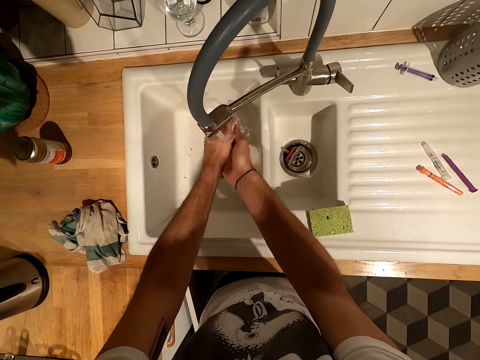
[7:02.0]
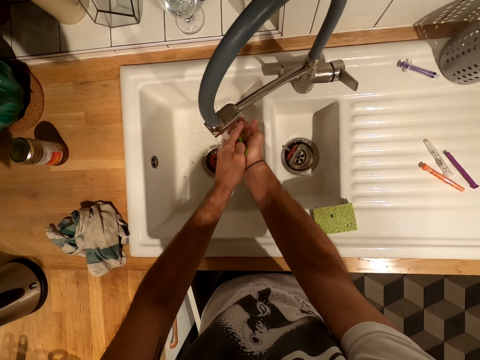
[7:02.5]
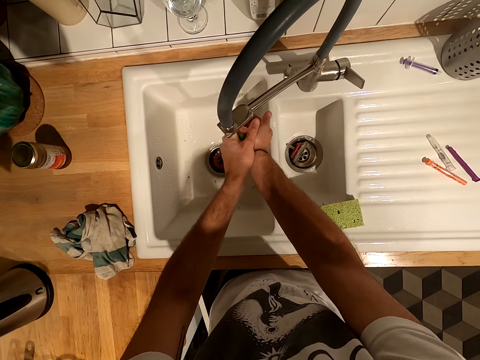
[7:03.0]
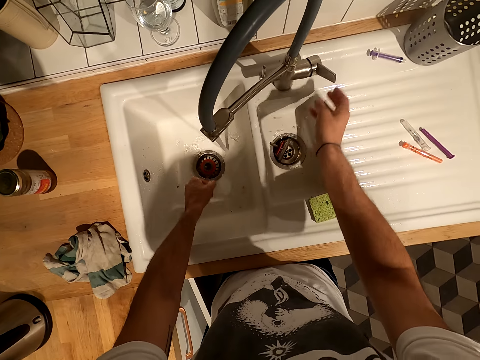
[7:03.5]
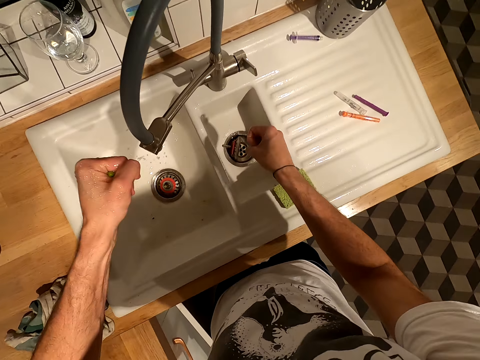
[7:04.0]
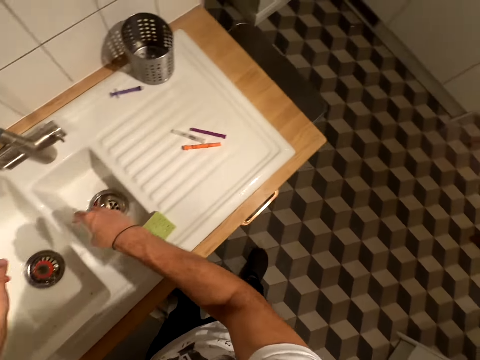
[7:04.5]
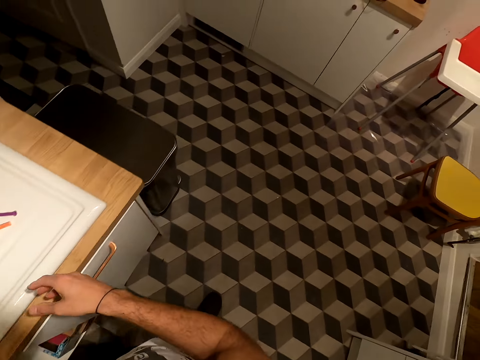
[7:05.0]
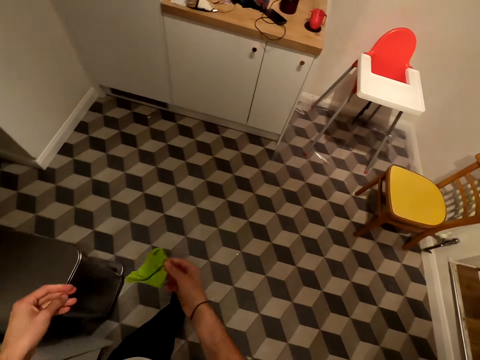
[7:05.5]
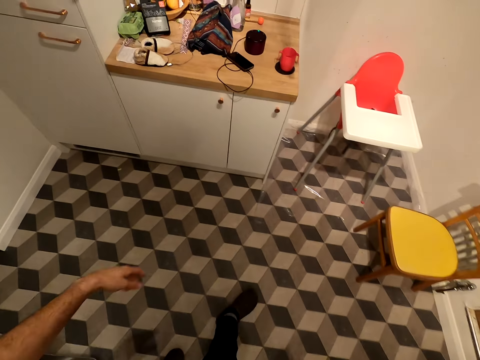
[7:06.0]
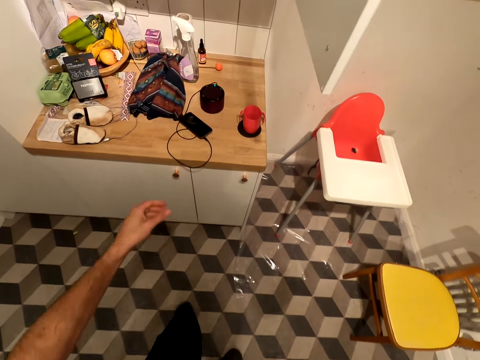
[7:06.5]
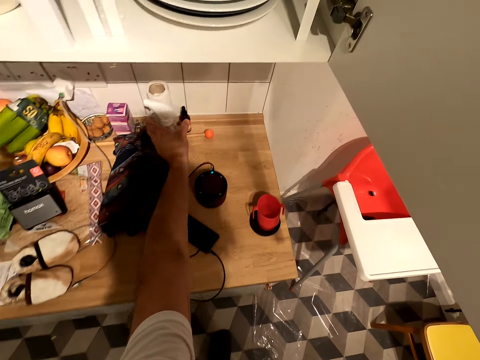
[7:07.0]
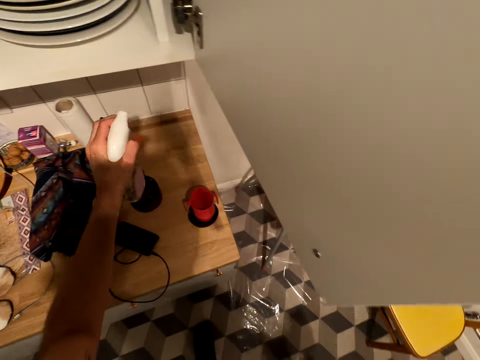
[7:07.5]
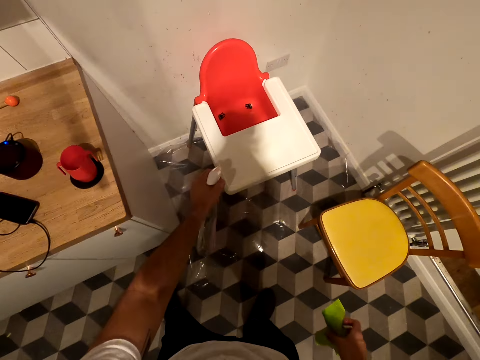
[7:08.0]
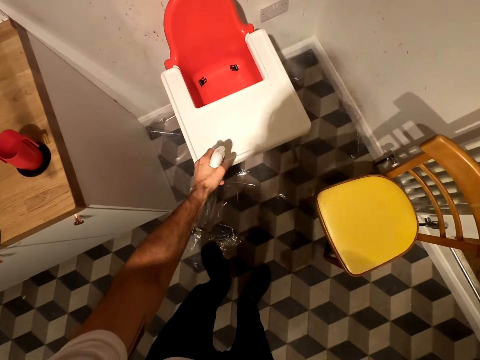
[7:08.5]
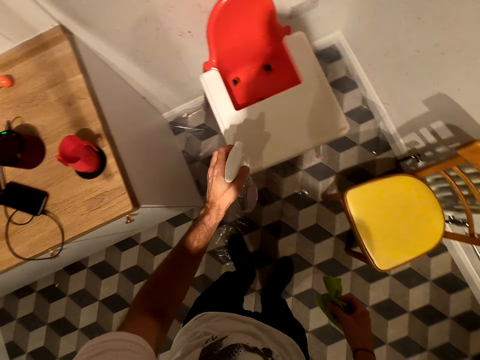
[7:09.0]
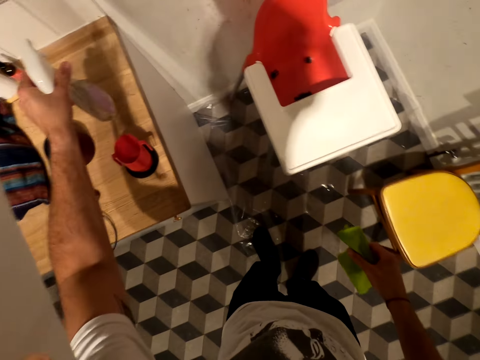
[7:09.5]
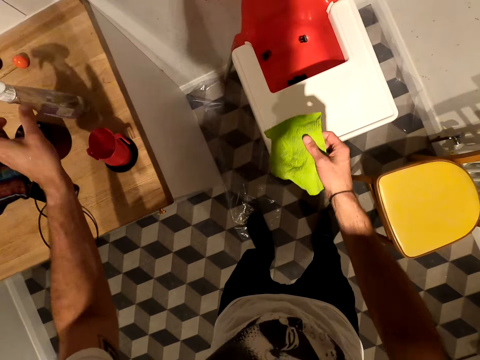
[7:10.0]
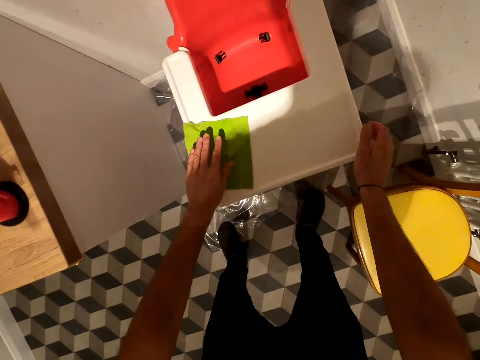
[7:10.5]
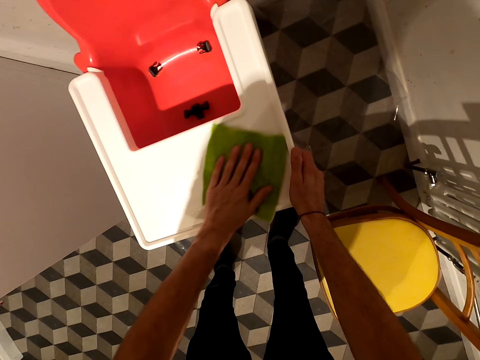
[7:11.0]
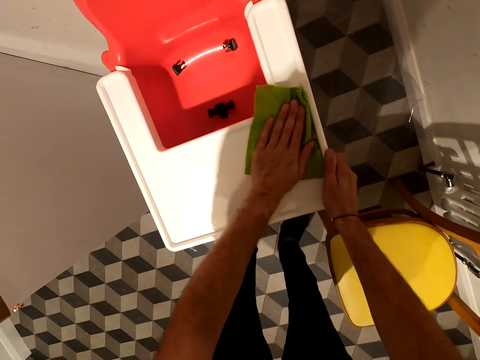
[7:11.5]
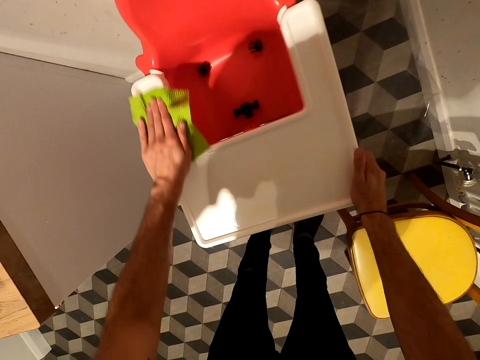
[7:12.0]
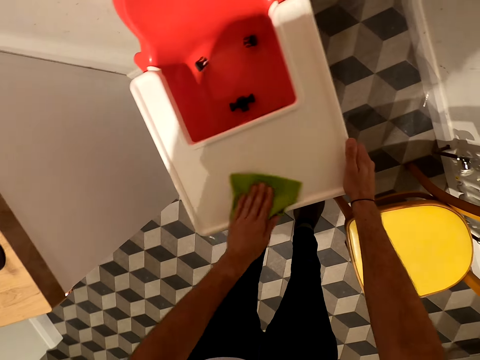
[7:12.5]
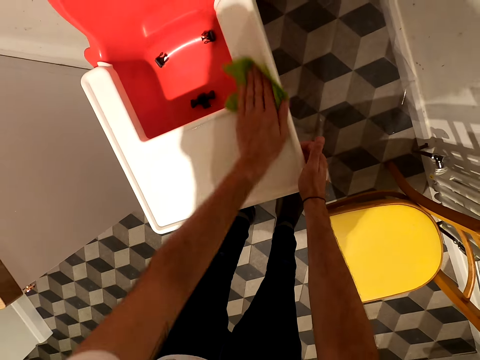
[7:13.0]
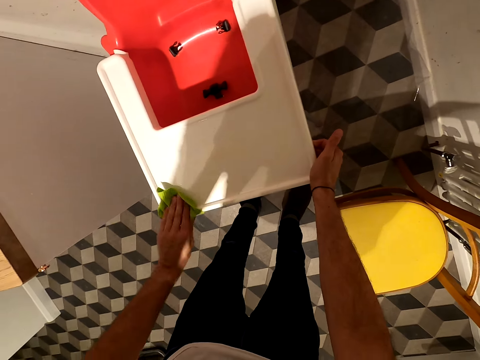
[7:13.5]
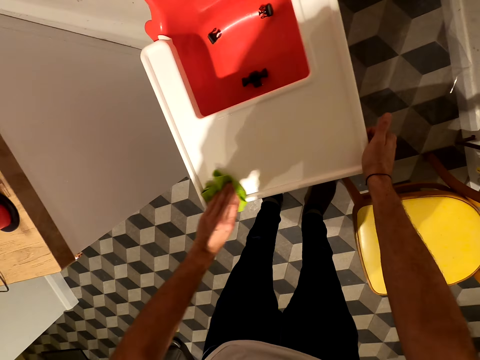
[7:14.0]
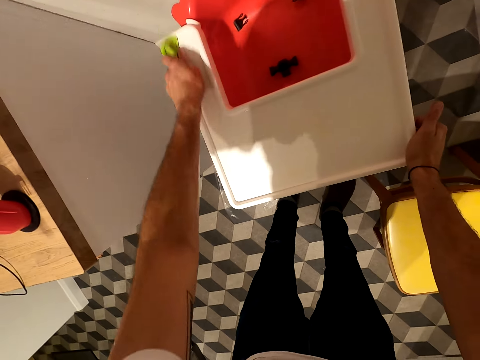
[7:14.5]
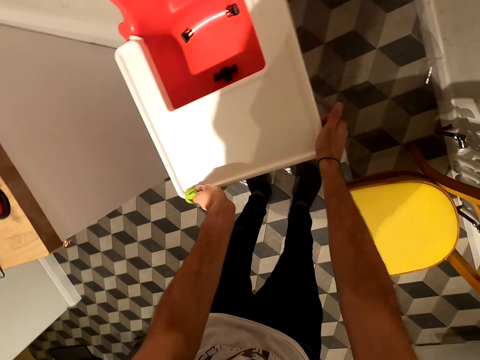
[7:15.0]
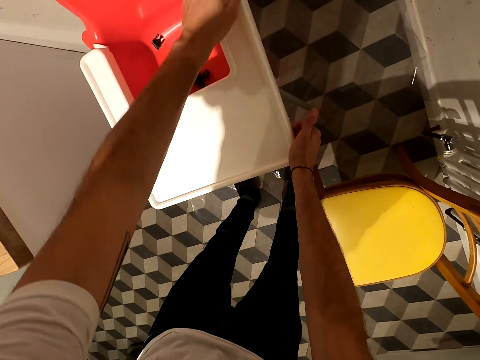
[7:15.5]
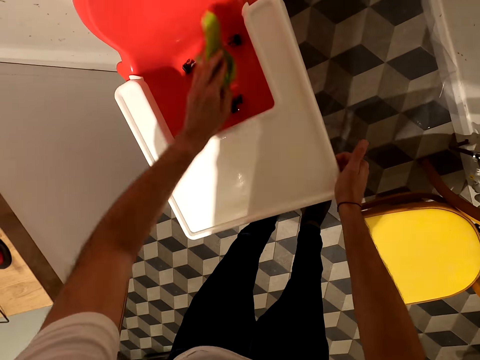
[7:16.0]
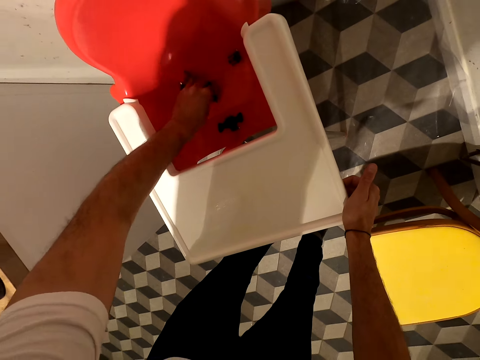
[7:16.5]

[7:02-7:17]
The camera wearer washes hands. They turn off the tap and dry the cloth. They walk. They hold a bottle of sanitizer. They spray sanitizer. They return the bottle on the countertop. They wipe the baby's sitting top. They clean the sink.

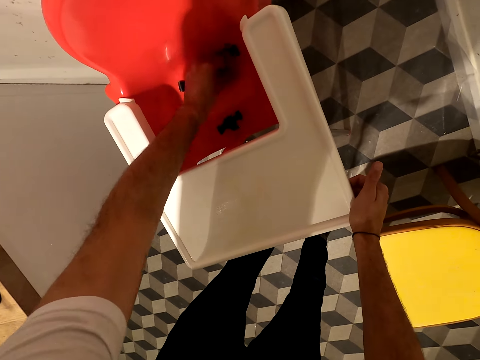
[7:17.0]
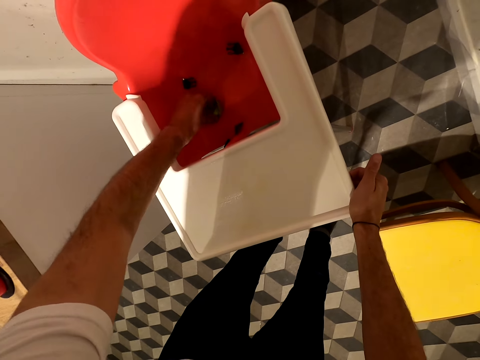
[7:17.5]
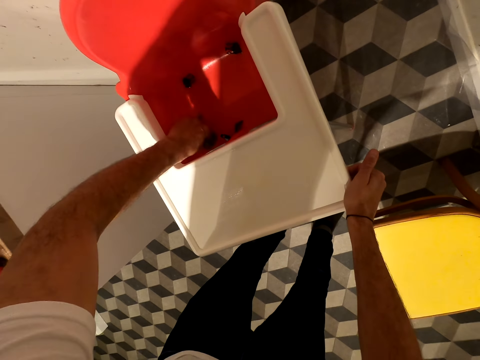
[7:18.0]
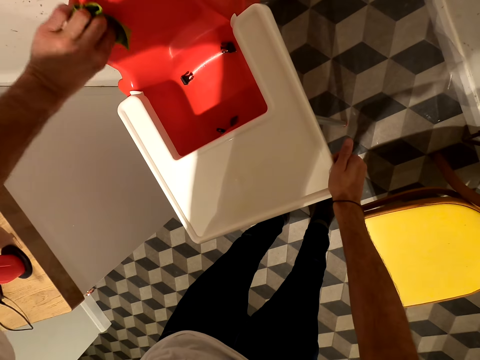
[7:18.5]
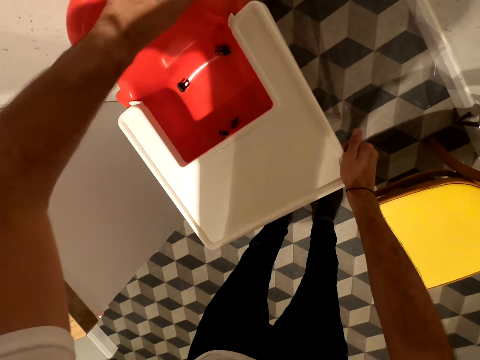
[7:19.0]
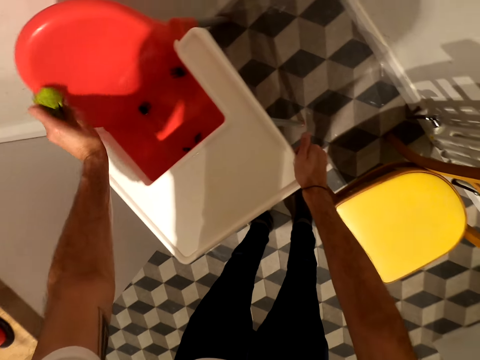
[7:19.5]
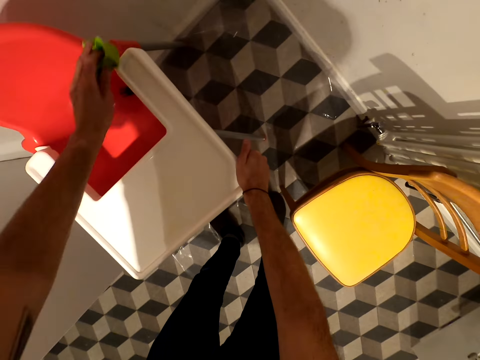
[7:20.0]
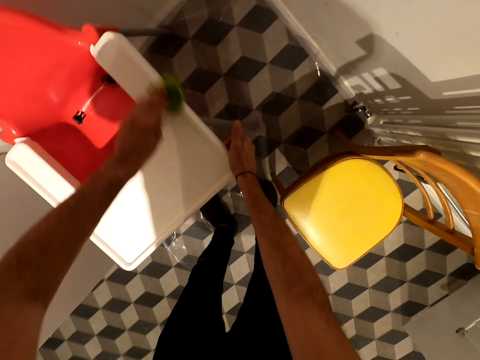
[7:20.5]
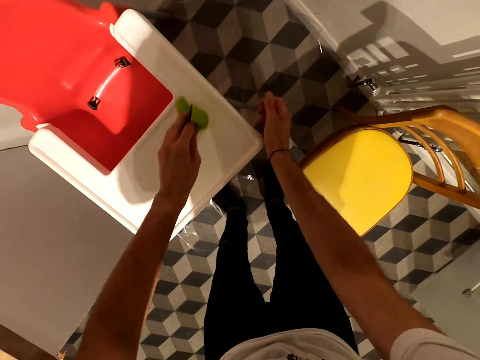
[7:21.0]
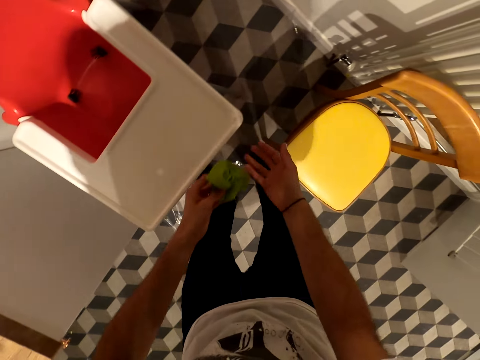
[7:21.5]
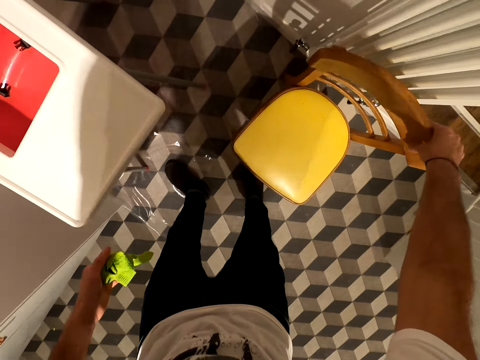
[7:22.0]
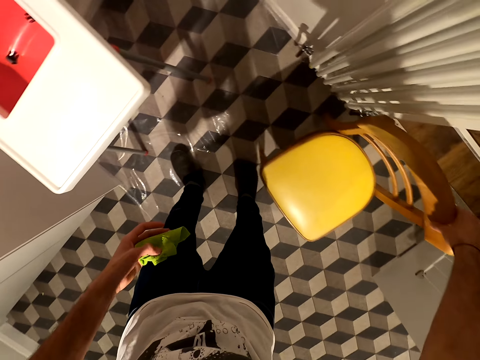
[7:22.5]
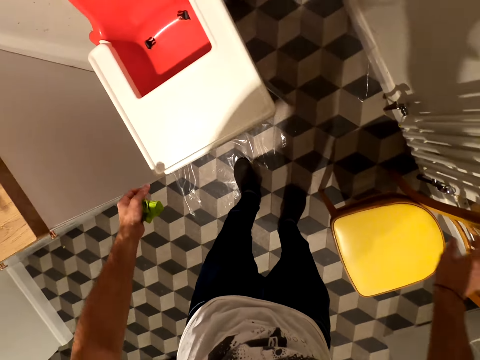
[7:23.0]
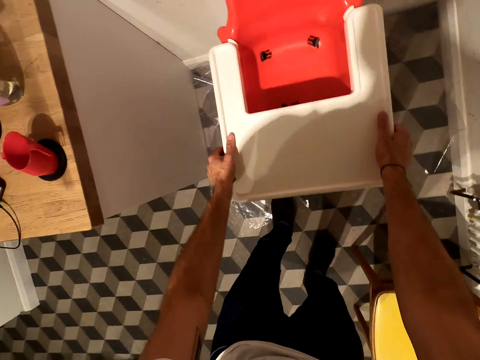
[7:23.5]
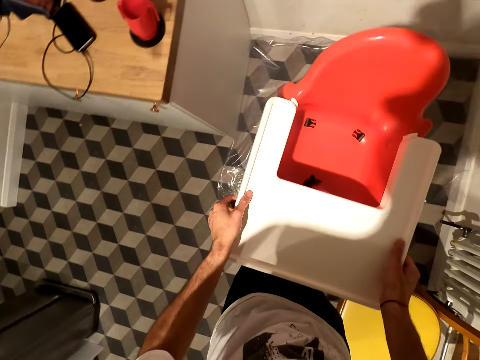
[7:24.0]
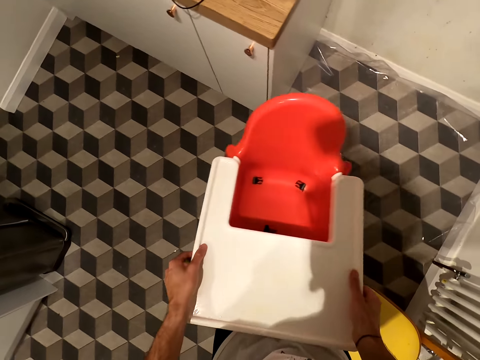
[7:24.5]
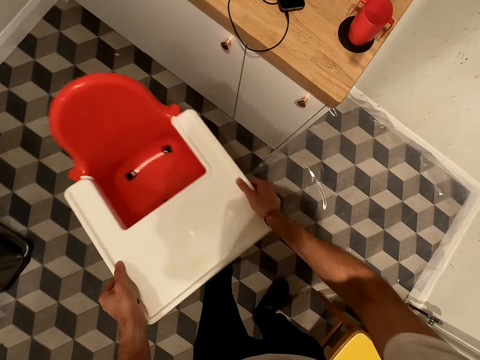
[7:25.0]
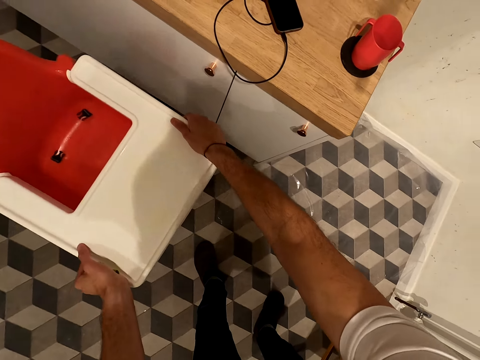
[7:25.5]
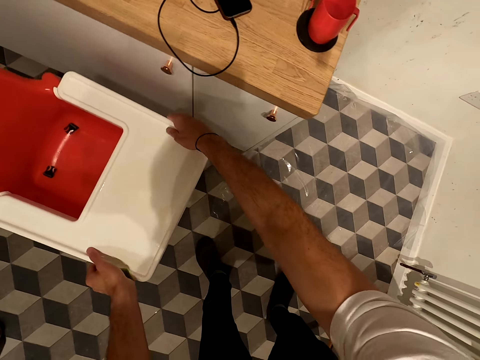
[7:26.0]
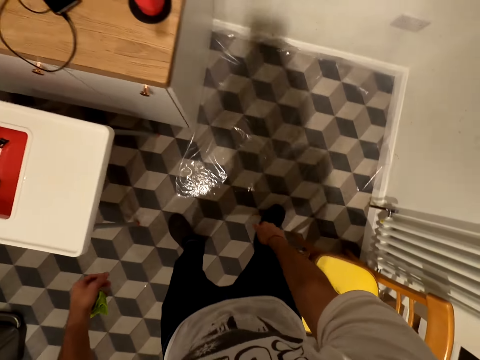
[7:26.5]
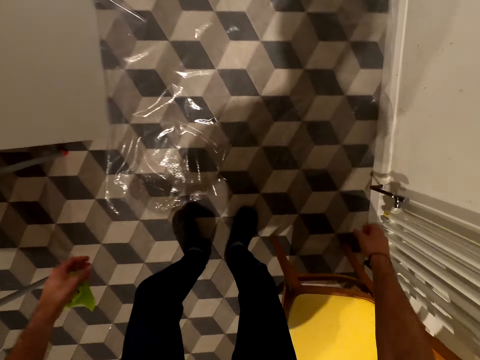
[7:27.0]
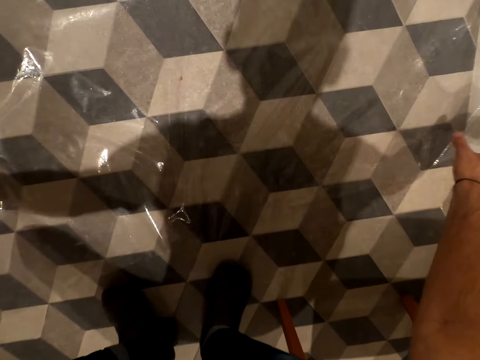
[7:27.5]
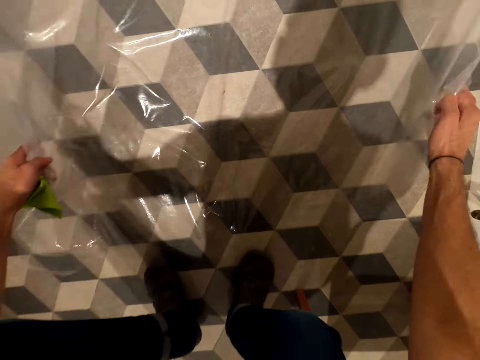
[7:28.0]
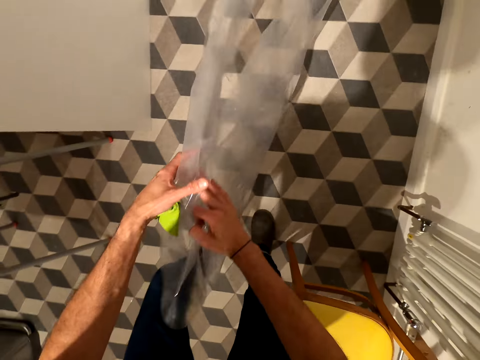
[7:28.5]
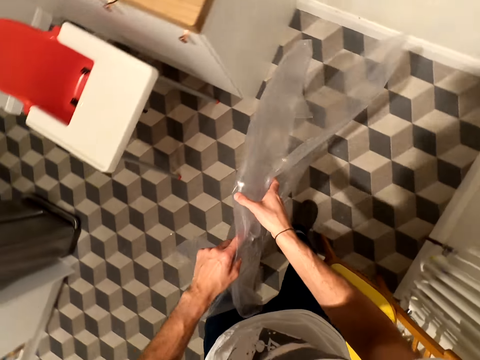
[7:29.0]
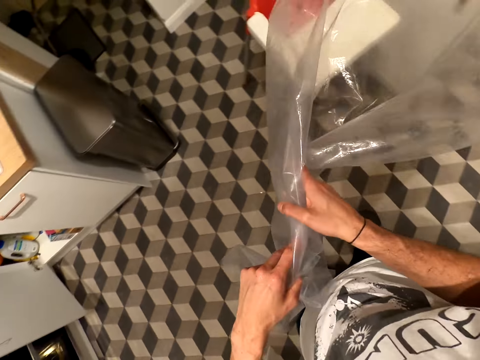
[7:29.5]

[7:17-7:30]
The camera wearer drags a chair. They carry a baby's sitting chair. They turn around. They pick up a polythene paper. They touch the paper.
